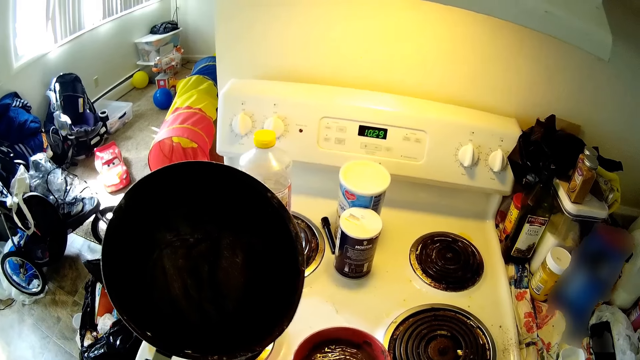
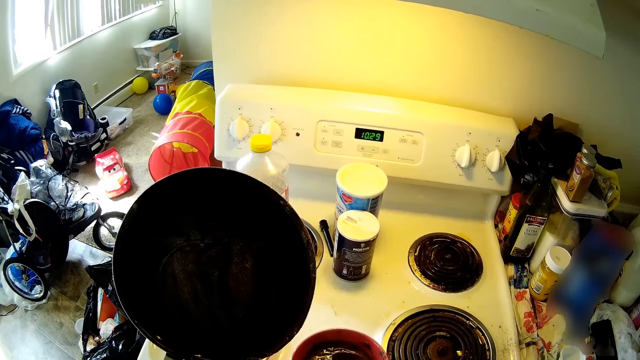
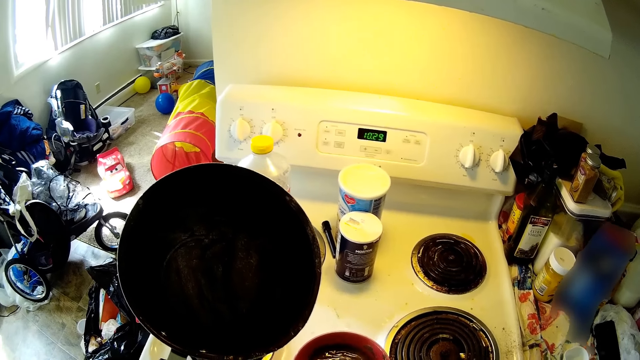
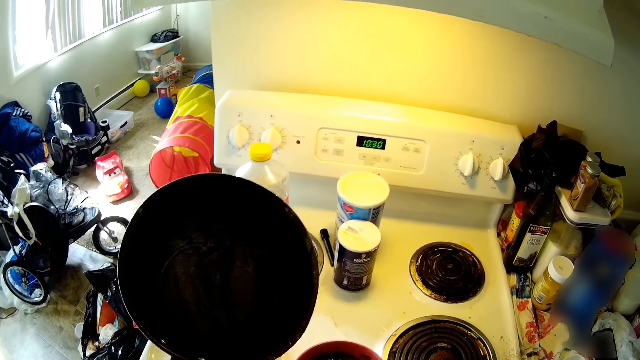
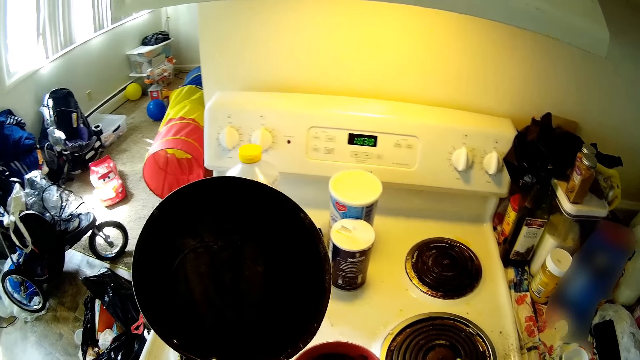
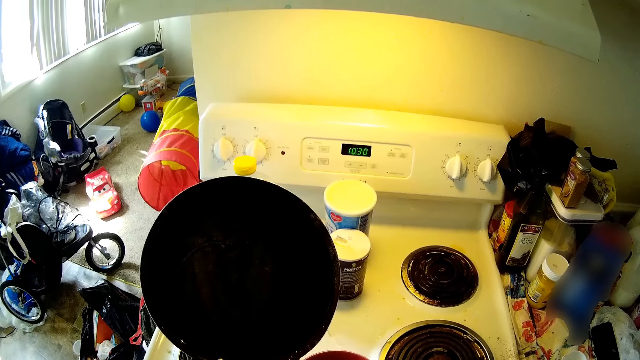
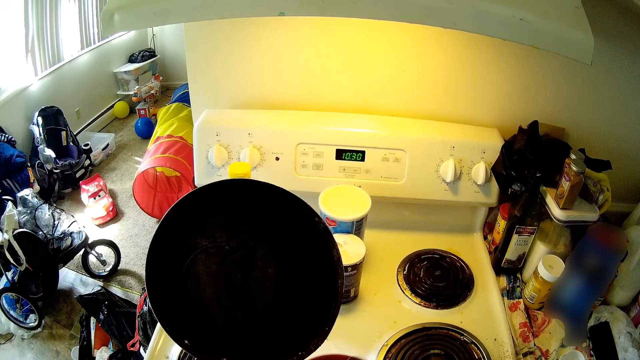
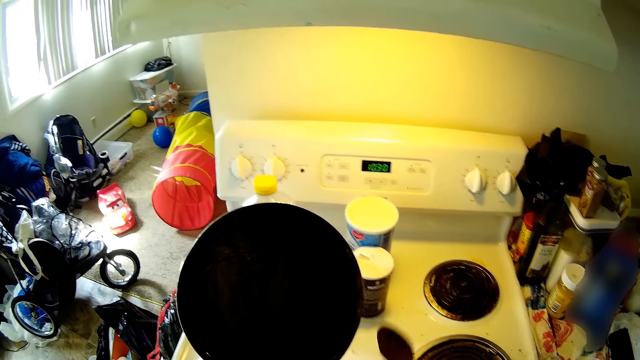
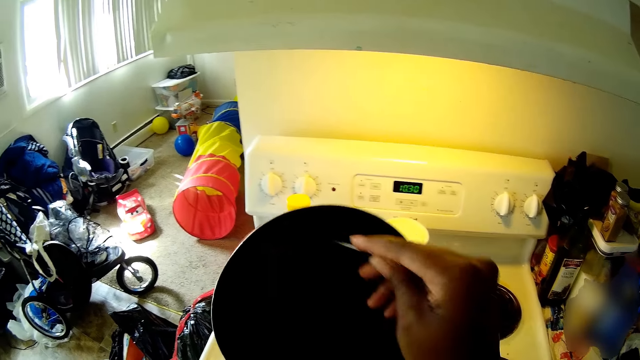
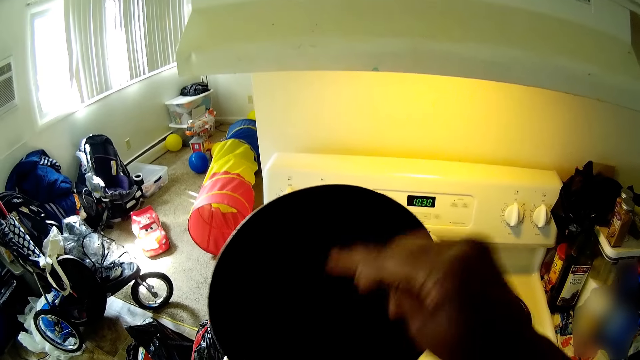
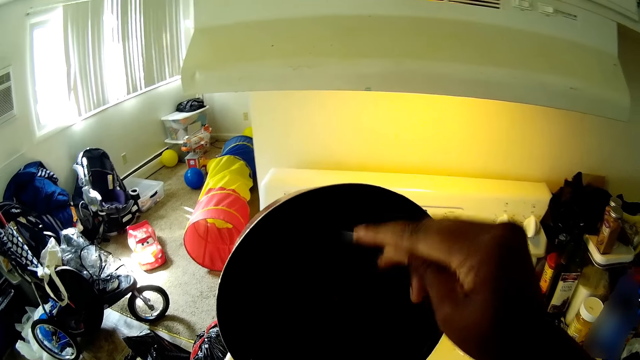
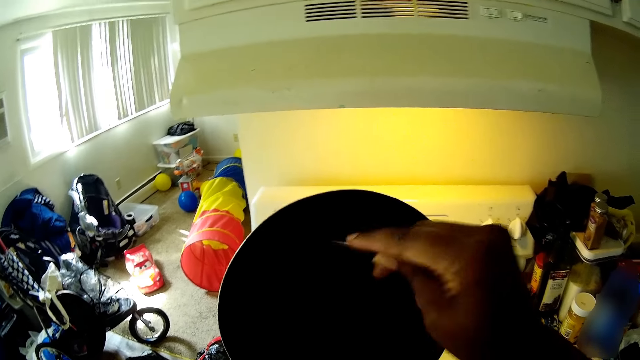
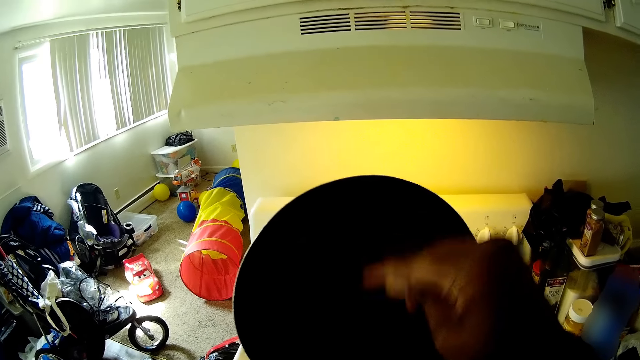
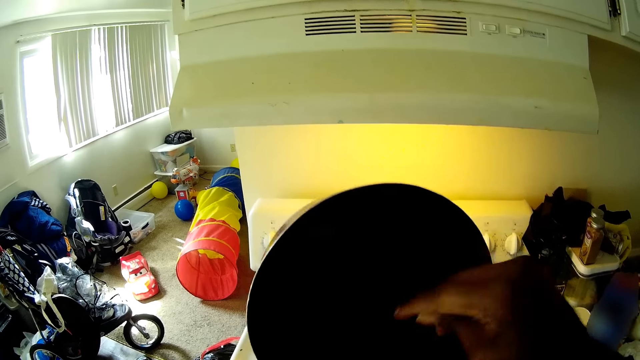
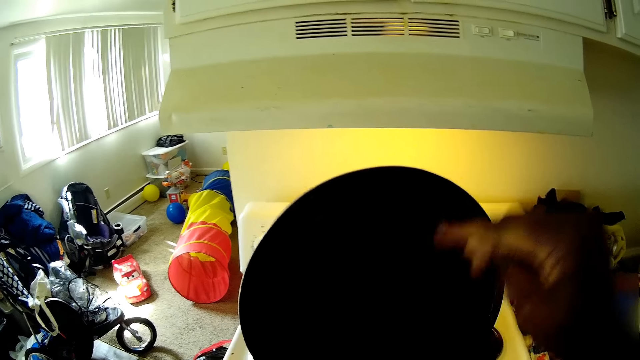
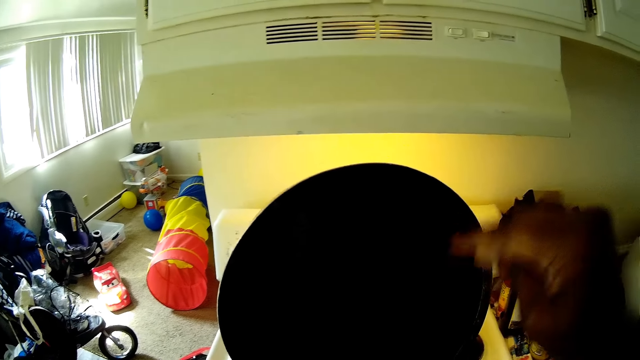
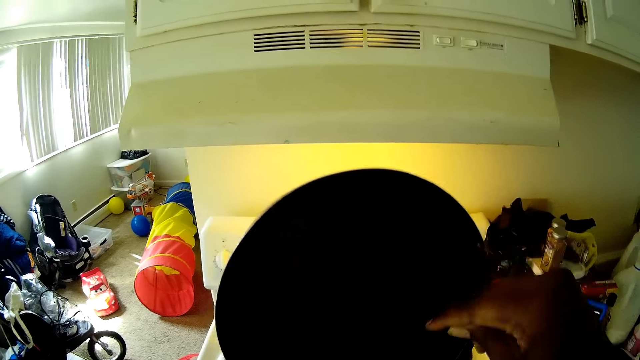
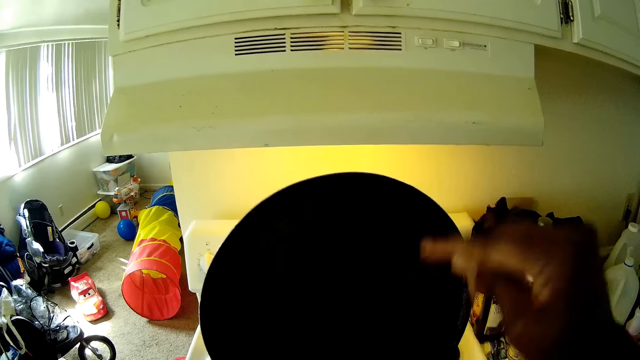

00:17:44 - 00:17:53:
The camera wearer hits the spoon on her right hand on the plate. She scrapes the chocolate pudding in the pan with the spoon on her right hand.

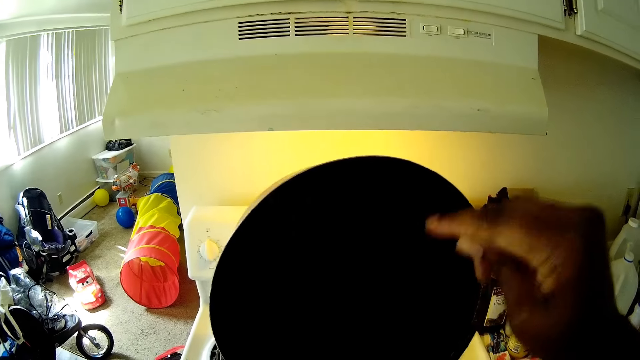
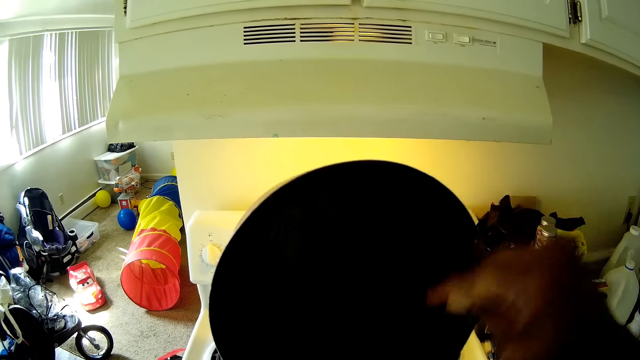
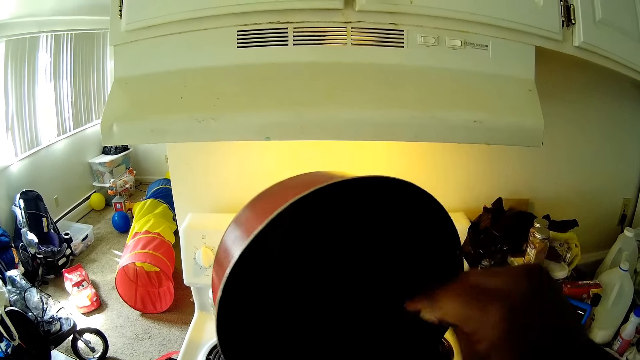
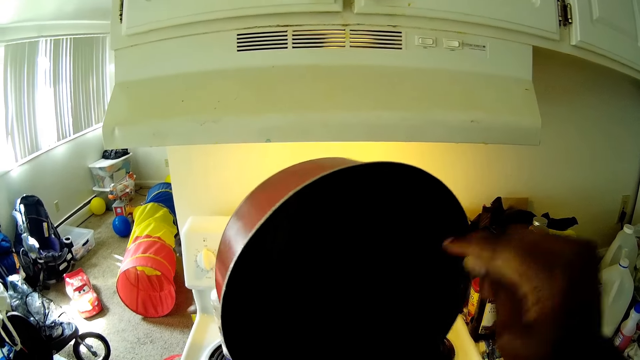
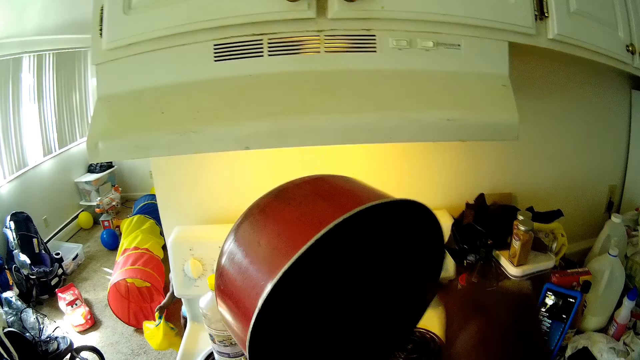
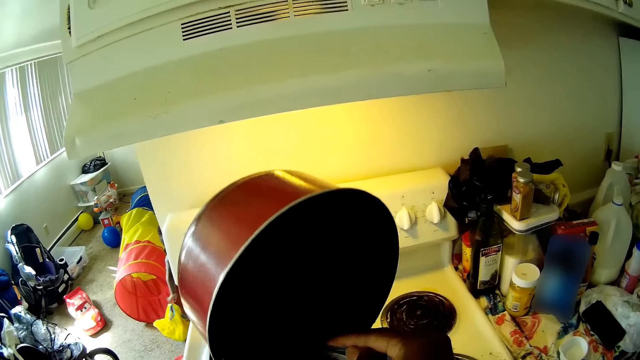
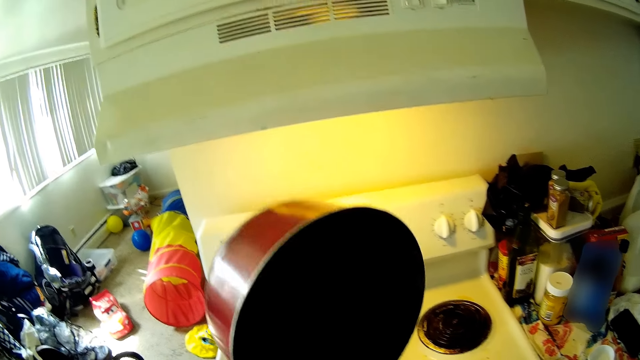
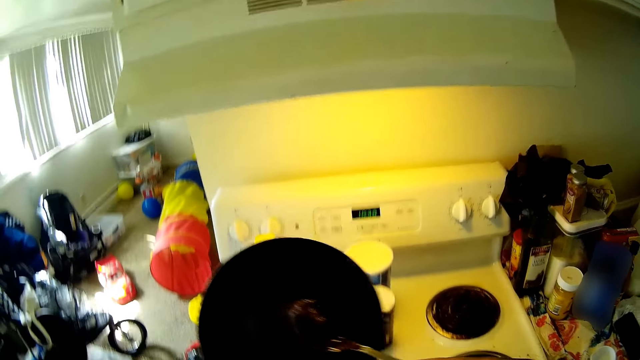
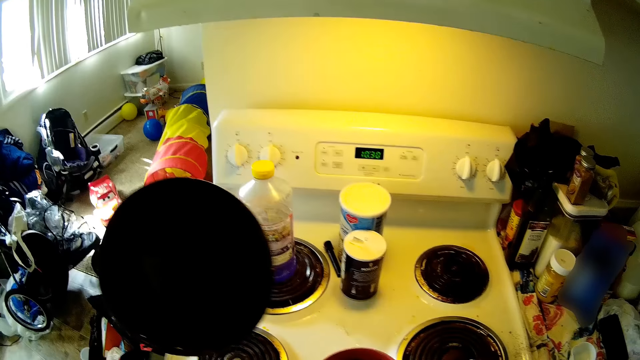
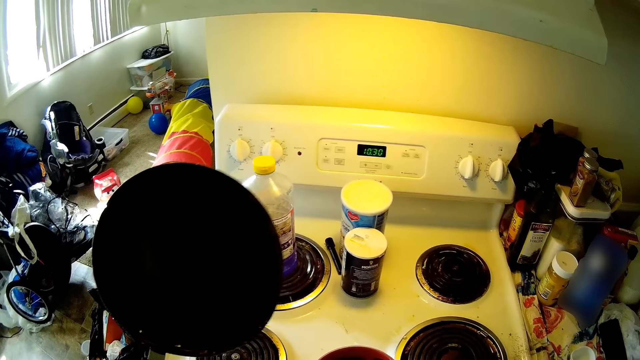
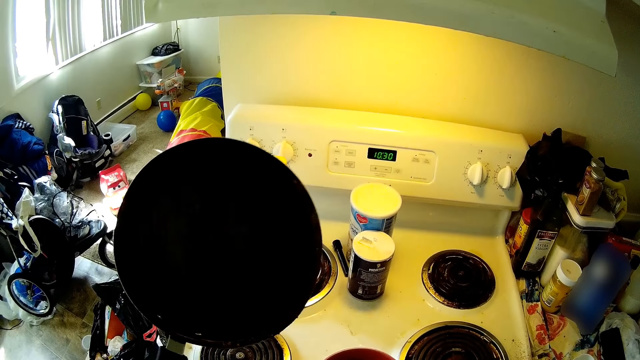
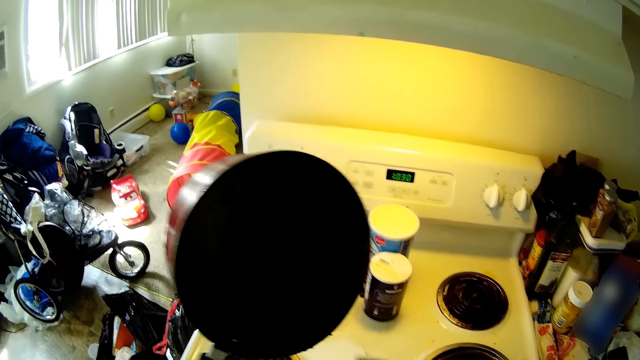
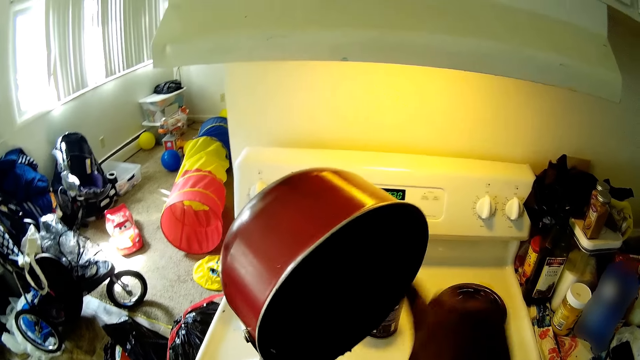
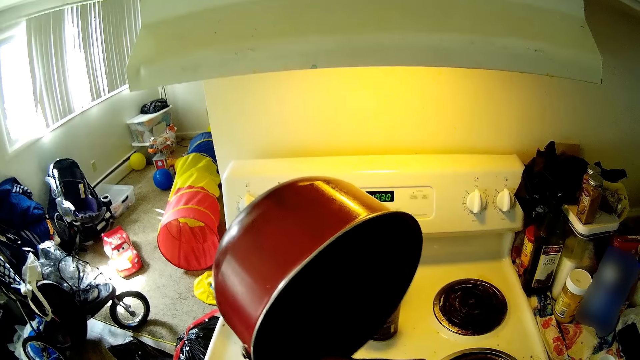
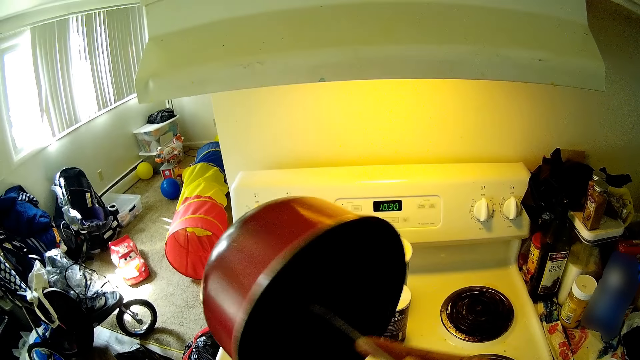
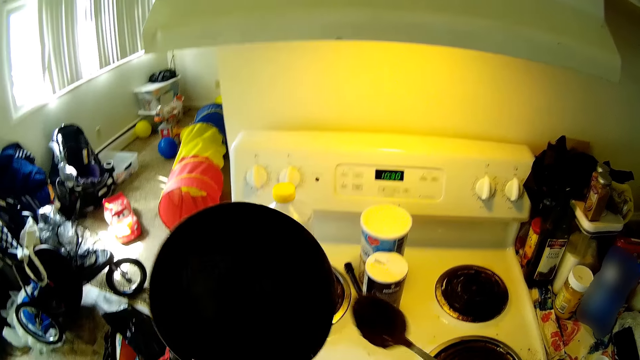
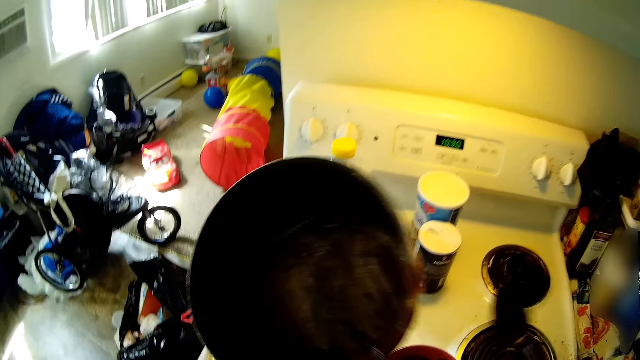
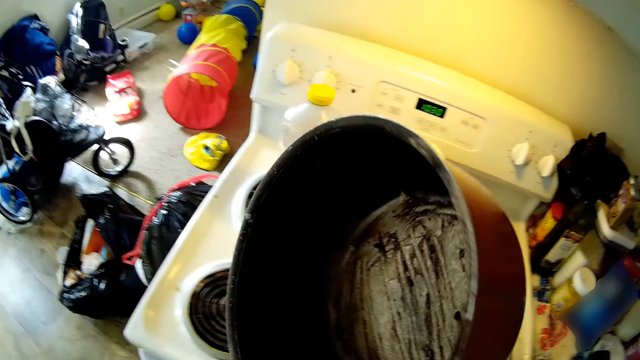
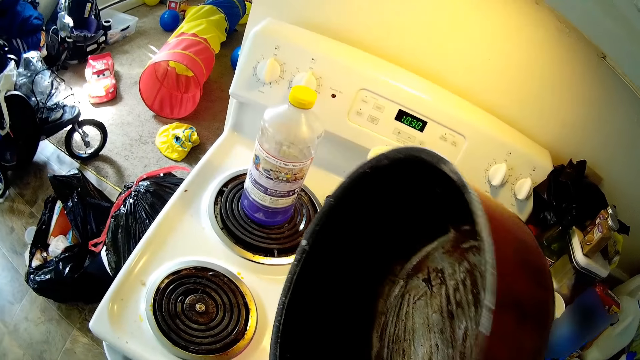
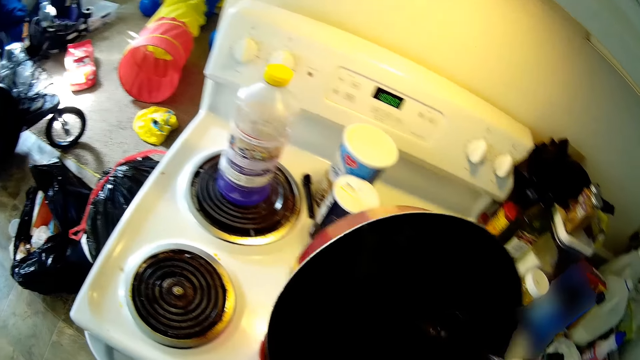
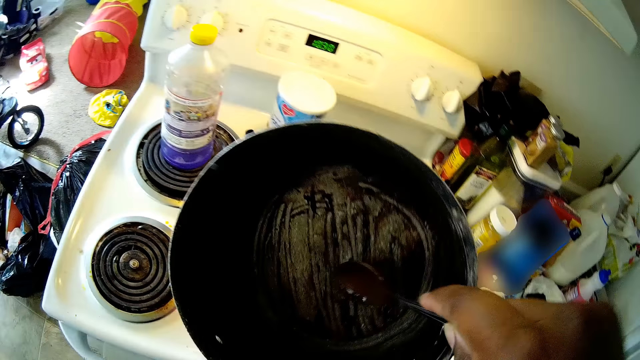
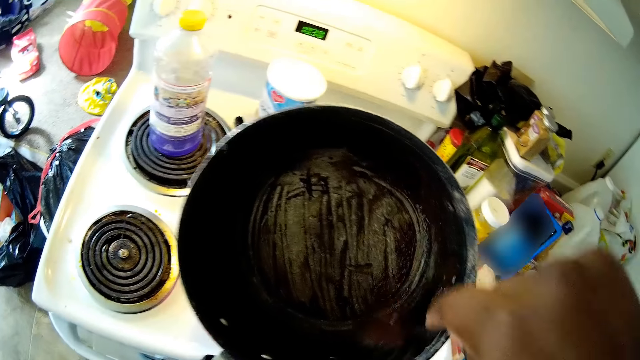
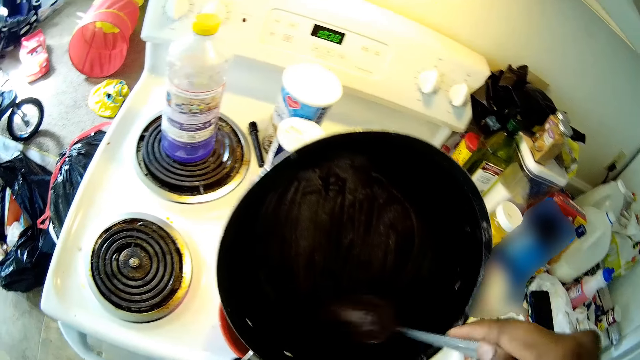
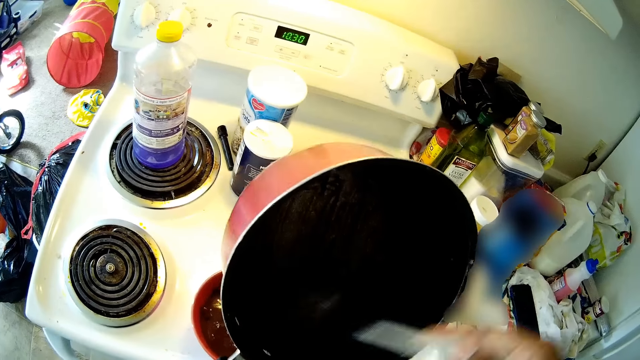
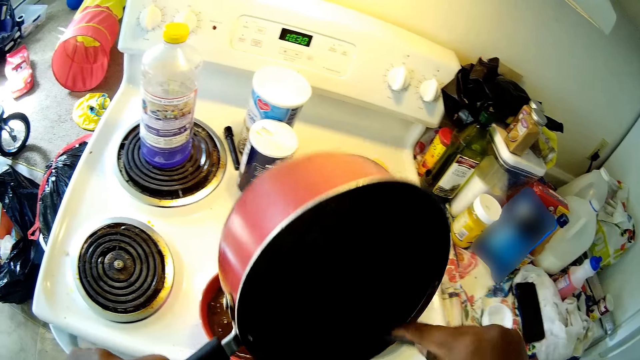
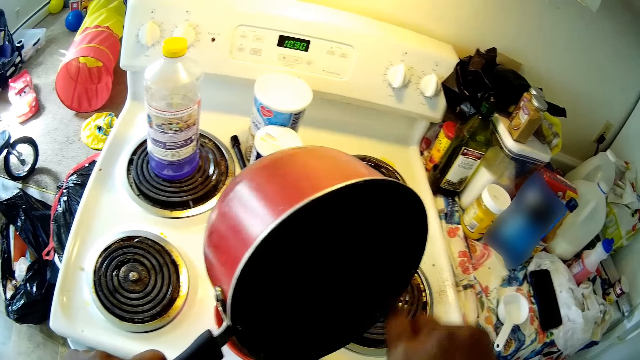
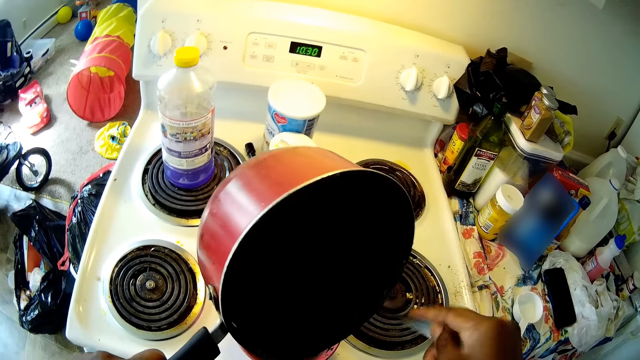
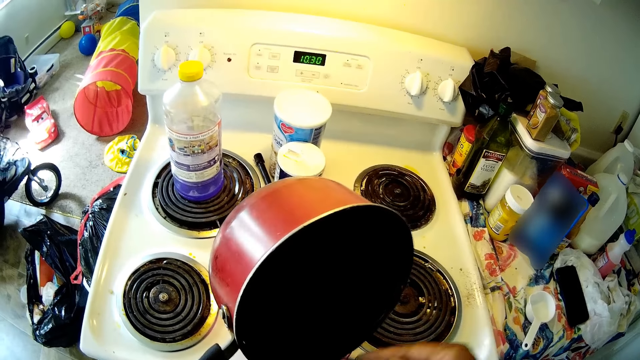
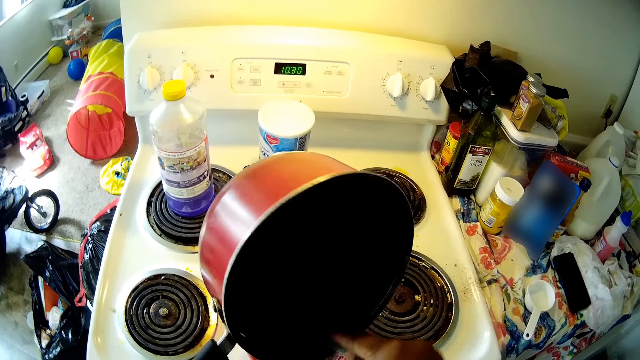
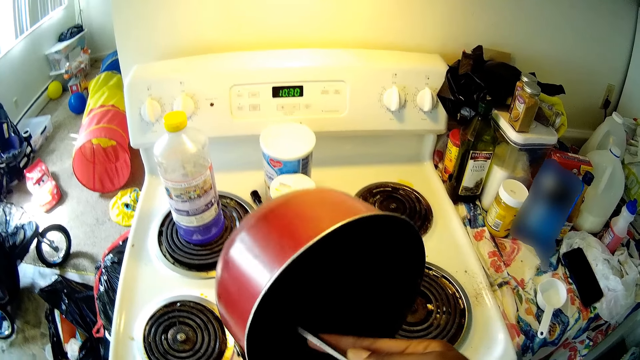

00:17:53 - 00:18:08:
The camera wearer scoops something from the pan. She puts the chocolate pudding in the plate with the spoon on her right hand. She scrapes the chocolate pudding in the pan with the spoon on her right hand. She looks inside the pan. She scrapes the chocolate pudding in the pan with the spoon on her right hand again.
